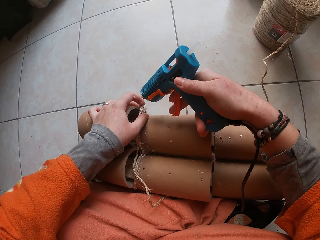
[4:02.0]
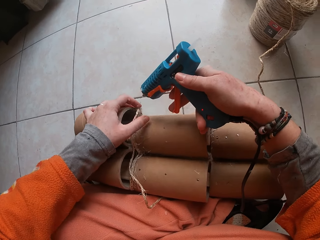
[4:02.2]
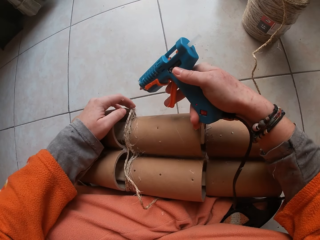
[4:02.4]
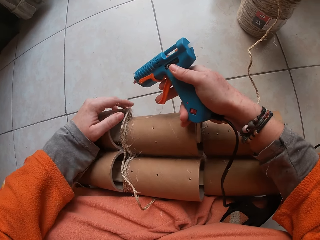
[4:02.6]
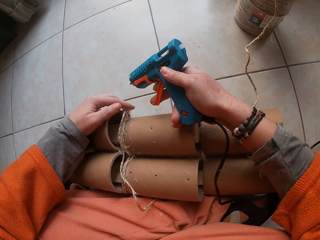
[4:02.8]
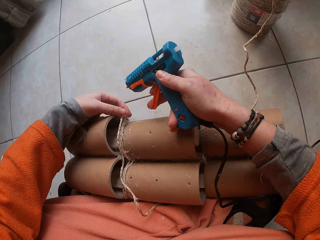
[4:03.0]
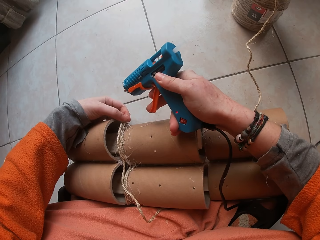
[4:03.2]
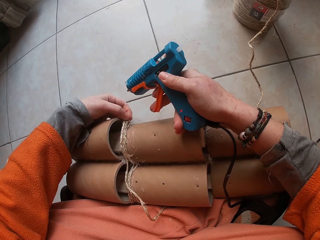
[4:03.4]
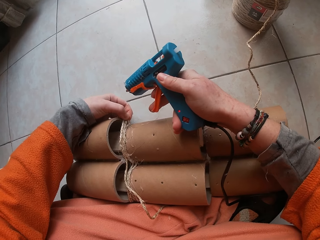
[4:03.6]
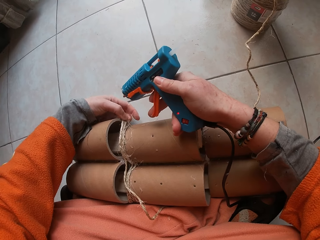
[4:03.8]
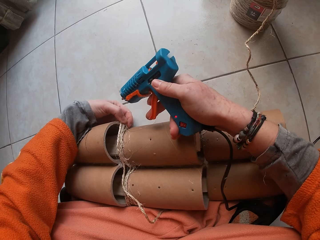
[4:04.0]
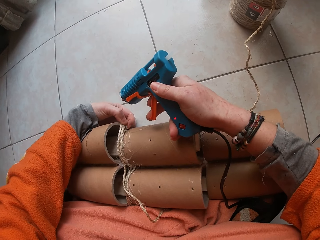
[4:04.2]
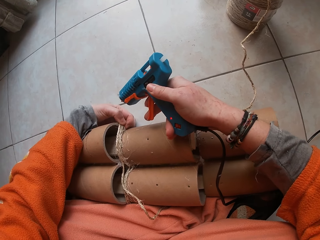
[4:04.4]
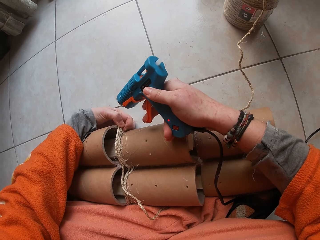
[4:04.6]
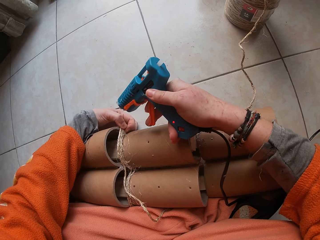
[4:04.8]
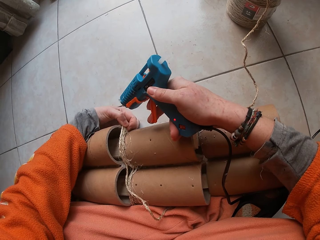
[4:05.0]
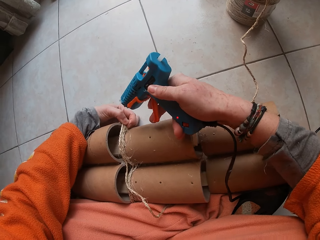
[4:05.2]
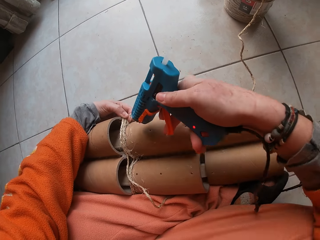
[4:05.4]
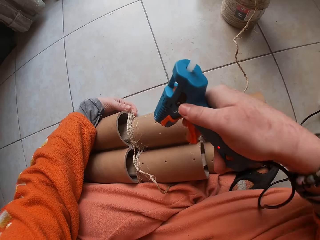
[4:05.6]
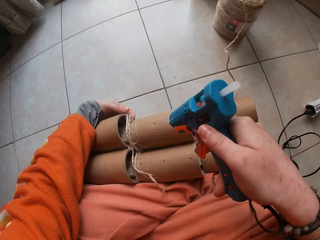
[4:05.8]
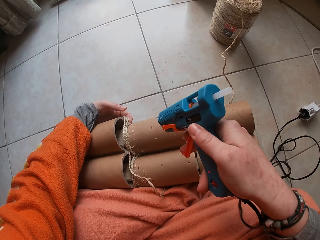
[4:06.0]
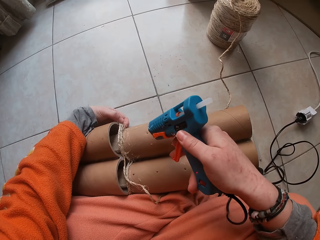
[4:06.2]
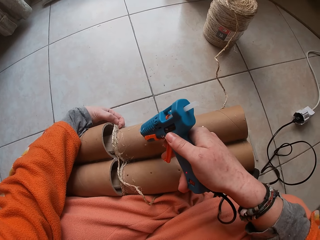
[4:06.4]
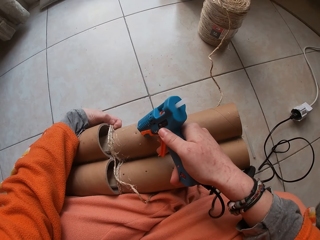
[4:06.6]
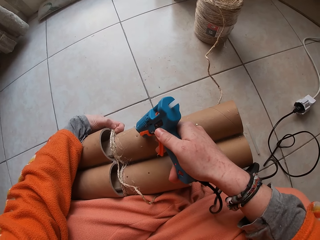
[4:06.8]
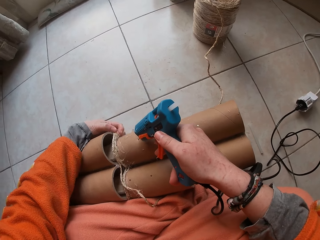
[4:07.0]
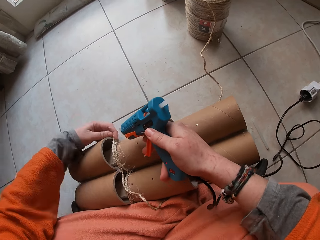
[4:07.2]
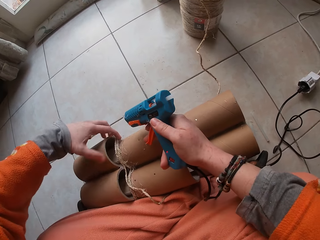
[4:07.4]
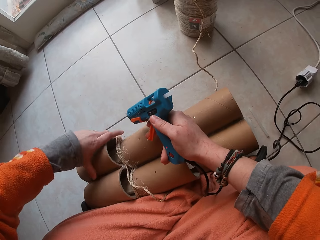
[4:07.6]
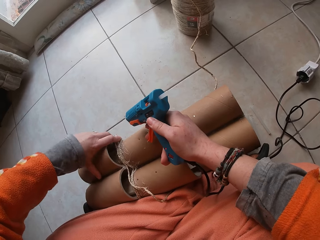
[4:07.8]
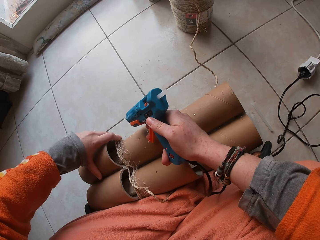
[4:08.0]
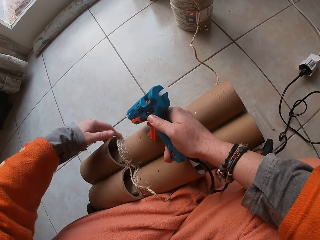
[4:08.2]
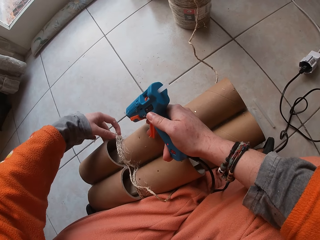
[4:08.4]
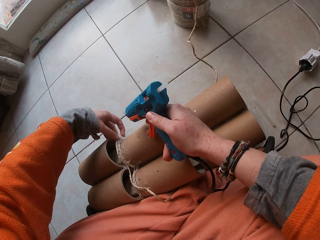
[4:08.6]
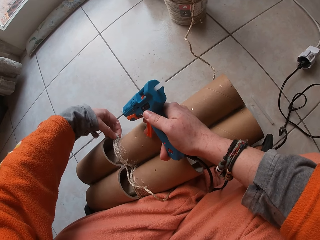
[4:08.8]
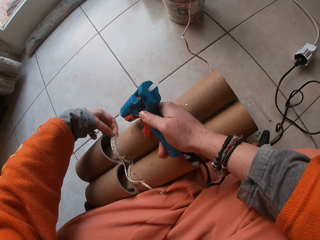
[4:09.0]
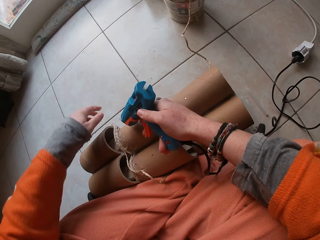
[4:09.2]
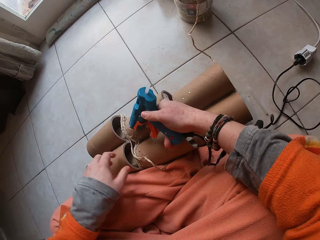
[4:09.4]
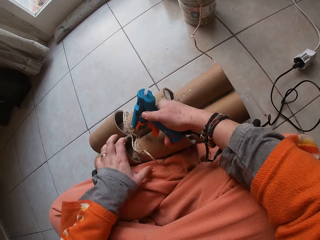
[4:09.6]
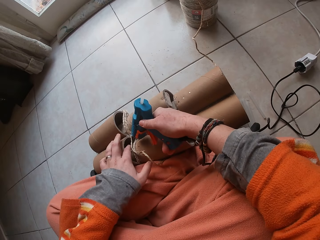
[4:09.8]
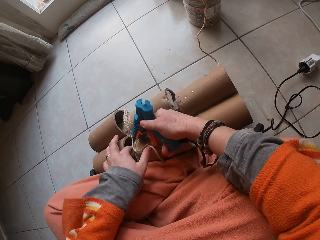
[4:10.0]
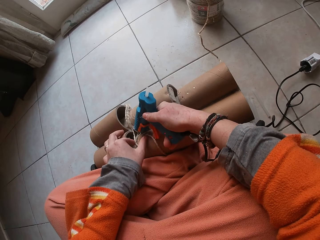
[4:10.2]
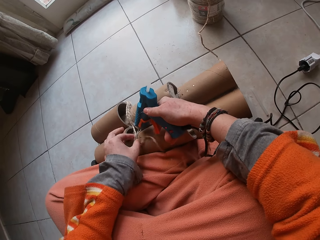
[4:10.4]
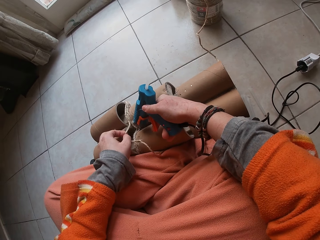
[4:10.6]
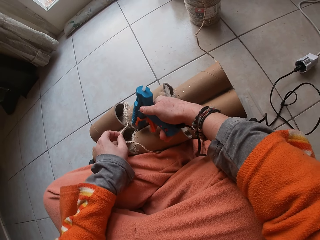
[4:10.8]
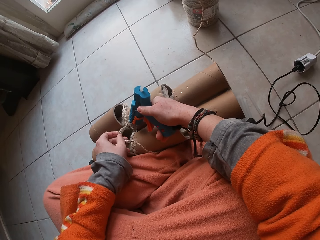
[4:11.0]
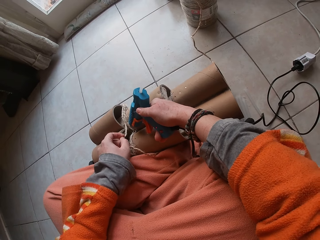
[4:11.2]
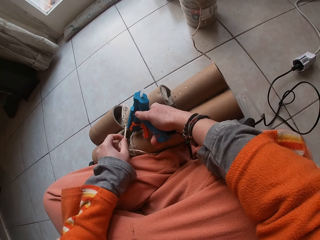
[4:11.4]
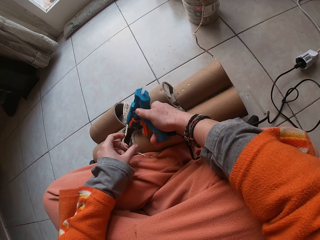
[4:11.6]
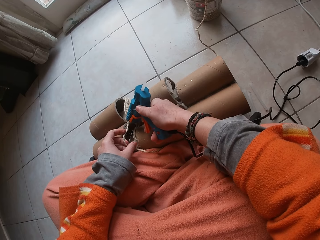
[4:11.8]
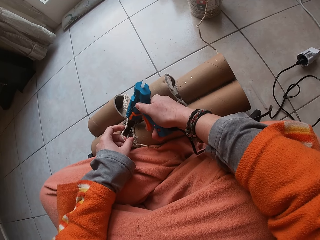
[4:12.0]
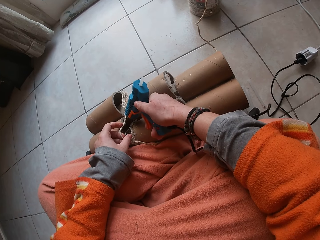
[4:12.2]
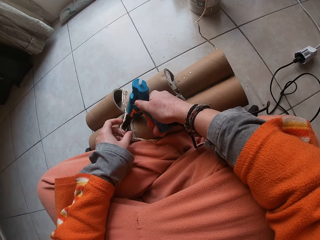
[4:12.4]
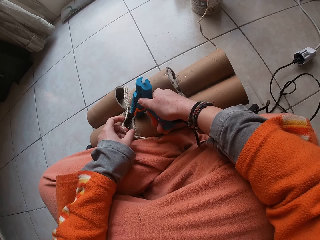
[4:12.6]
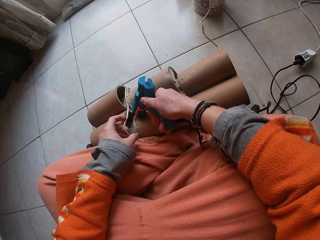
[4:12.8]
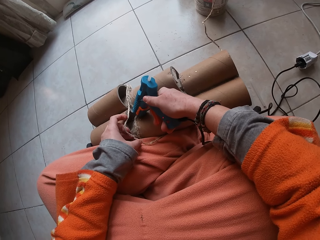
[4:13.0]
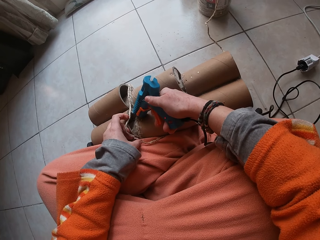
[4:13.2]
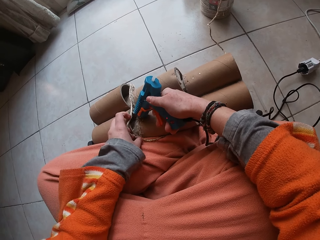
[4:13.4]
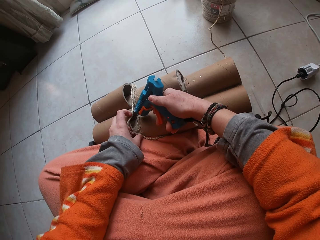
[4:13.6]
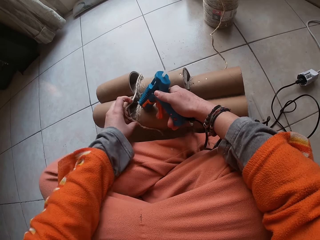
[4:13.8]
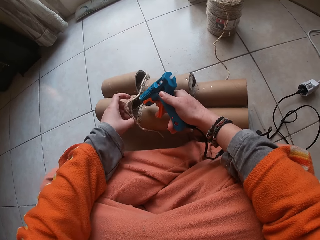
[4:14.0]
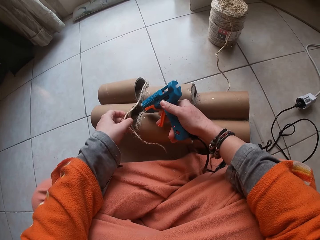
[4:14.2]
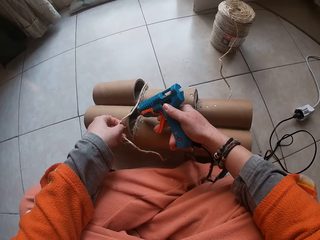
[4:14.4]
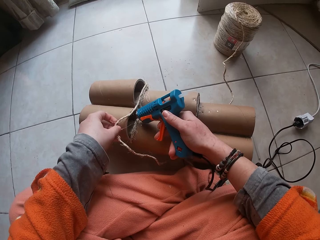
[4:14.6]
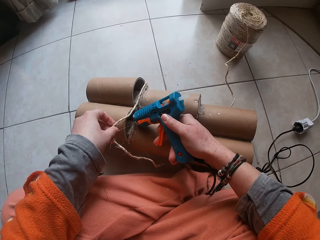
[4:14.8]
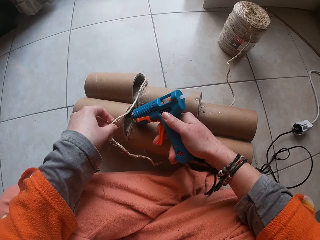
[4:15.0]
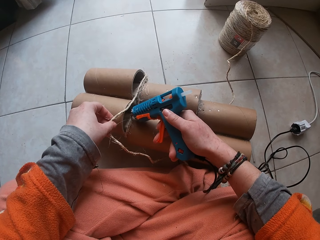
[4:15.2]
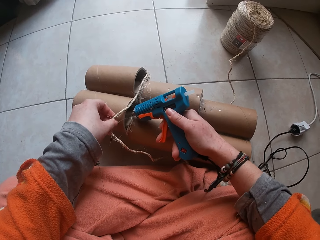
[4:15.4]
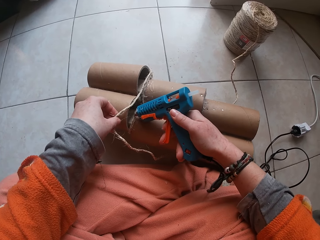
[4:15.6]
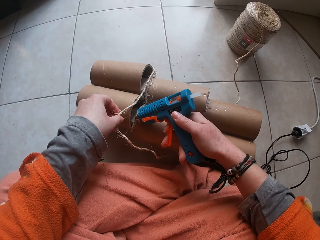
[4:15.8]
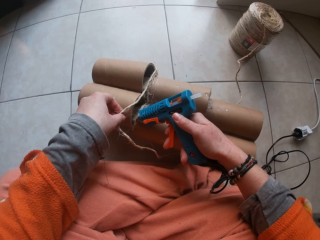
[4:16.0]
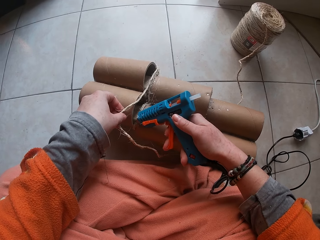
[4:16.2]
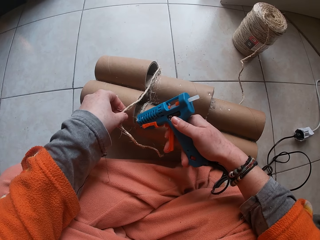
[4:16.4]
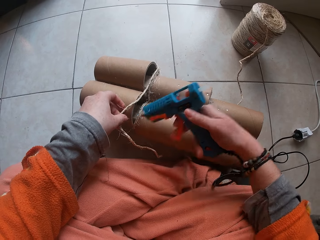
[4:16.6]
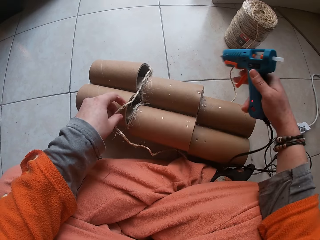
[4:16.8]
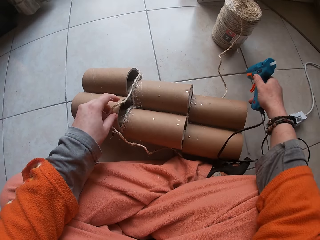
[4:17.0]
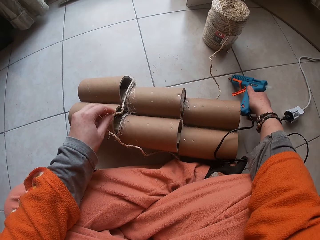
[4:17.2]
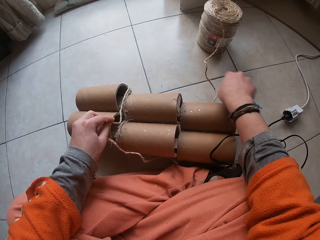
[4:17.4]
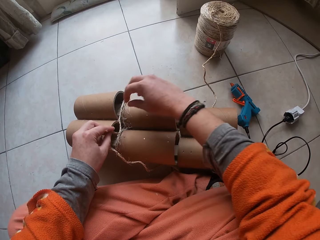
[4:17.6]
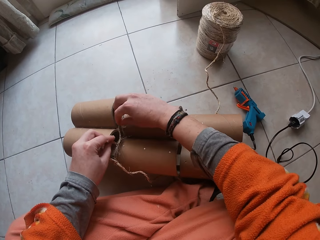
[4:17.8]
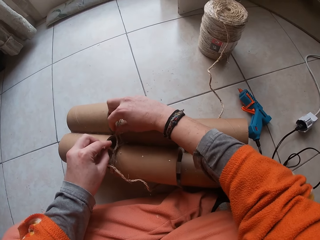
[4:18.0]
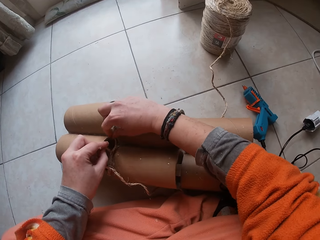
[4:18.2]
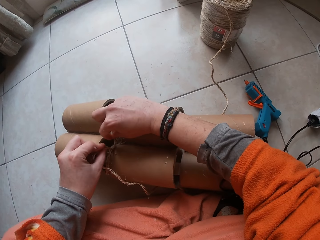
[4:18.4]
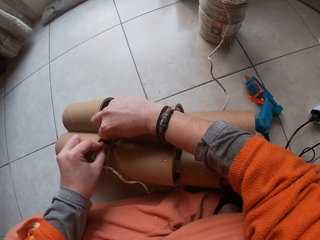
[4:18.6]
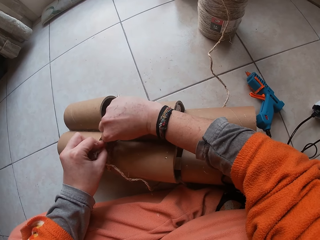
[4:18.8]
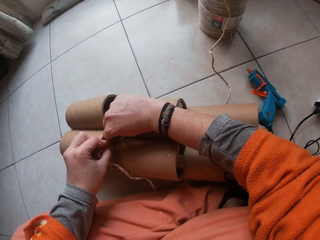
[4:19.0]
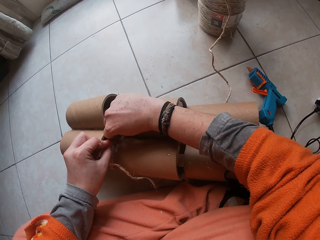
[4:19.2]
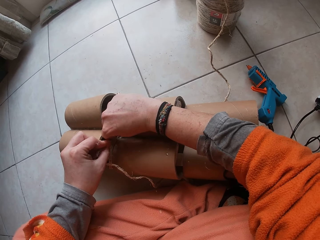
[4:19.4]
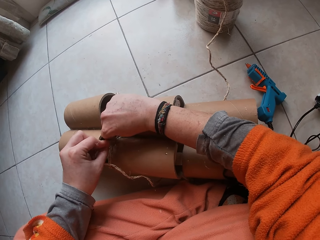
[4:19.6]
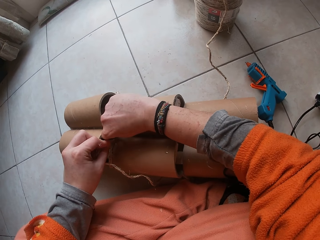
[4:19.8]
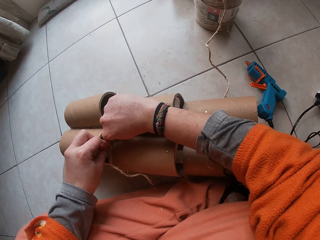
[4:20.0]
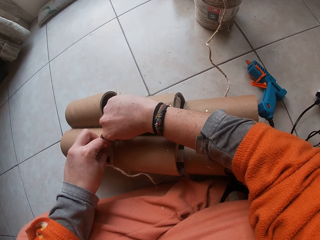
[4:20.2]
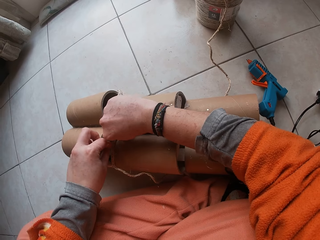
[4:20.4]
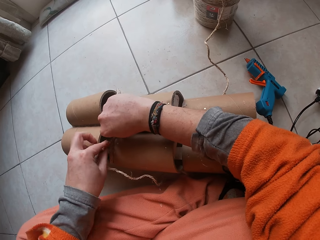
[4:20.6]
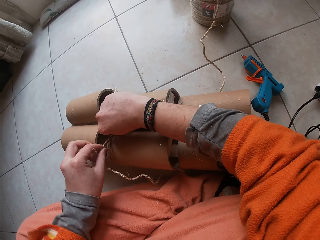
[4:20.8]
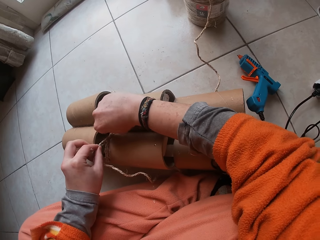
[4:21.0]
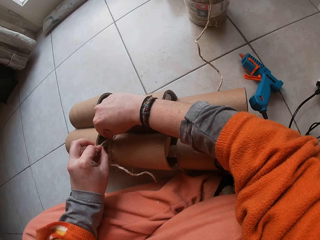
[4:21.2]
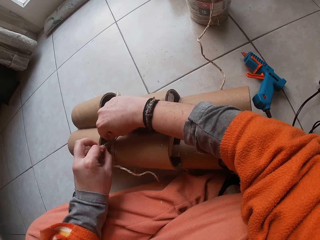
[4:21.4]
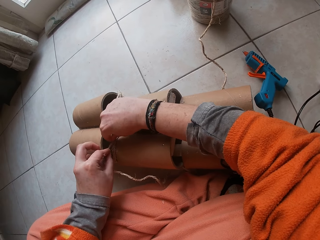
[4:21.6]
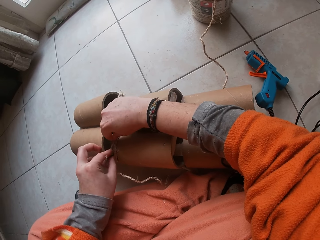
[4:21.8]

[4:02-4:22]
The camera wearer puts the rope on the craft. He spreads the glue on the craft. He puts the rope on the craft. He spreads the glue on the craft. He drops the glue gun on the ground with his right hand. He fastens the garden cord to the paper core with both hands.

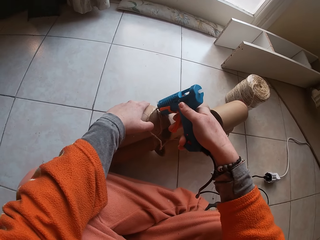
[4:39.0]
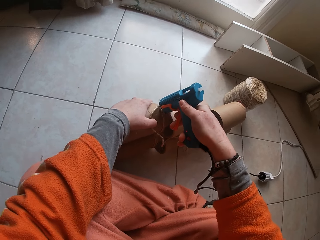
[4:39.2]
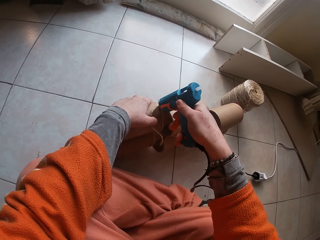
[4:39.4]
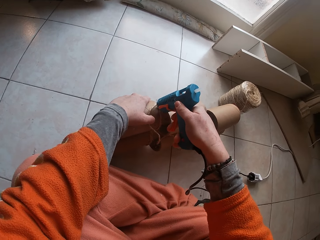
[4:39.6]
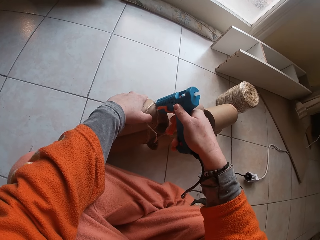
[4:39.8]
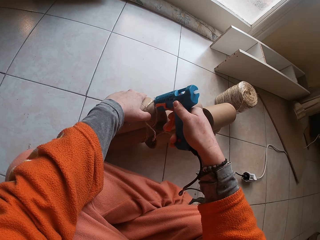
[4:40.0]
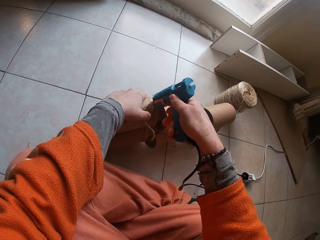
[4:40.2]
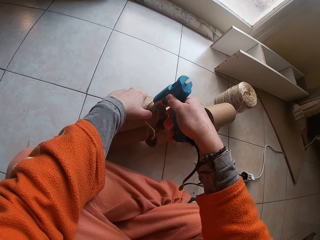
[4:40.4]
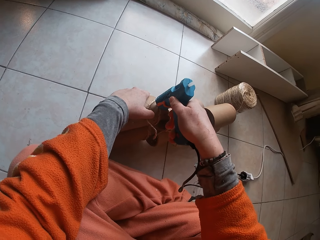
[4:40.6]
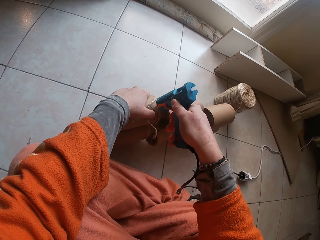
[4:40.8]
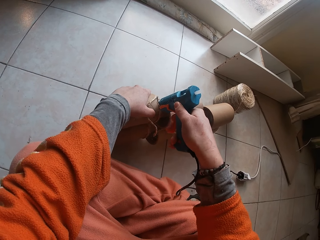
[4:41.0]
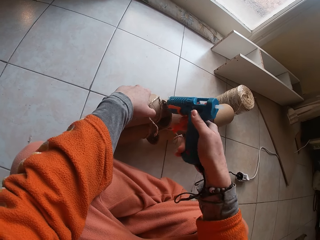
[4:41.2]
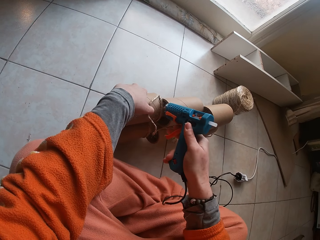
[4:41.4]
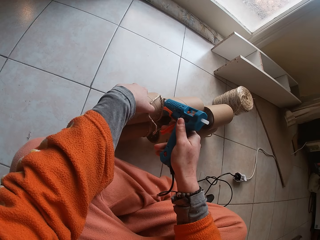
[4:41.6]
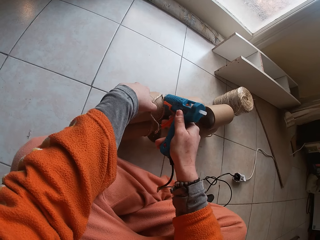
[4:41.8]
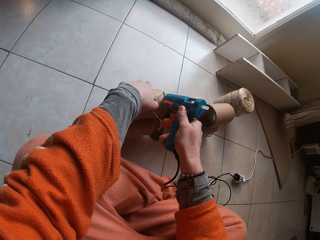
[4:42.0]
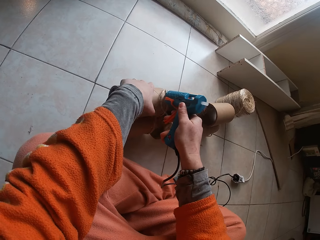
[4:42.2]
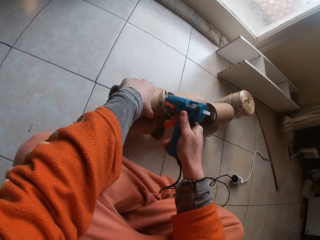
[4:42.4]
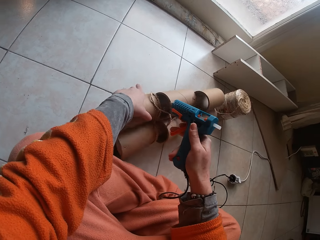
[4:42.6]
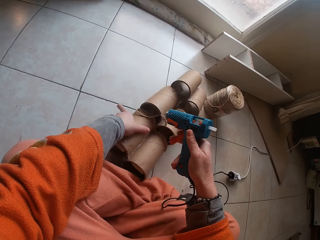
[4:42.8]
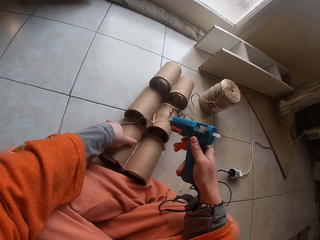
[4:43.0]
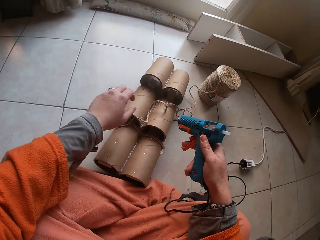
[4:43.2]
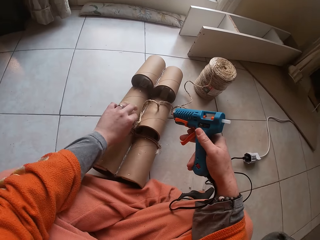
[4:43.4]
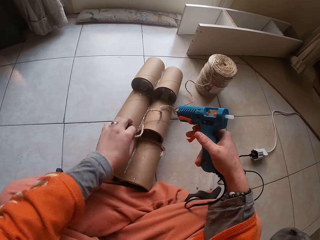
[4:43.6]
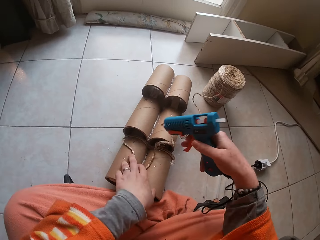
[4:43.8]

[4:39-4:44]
The camera wearer spreads the glue on the craft. He glues the garden cord in his left hand to the paper core with the glue gun in his right hand. He turns the craft.
